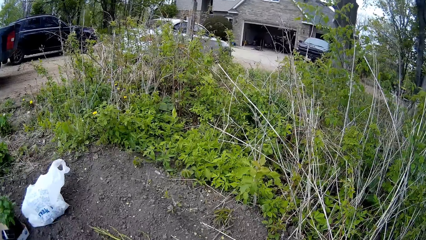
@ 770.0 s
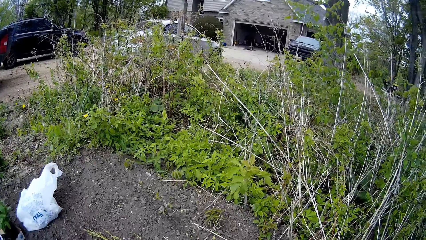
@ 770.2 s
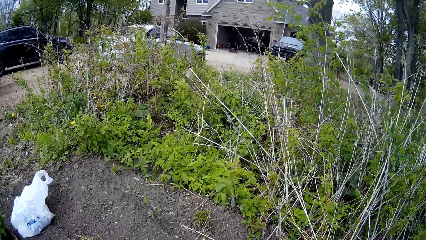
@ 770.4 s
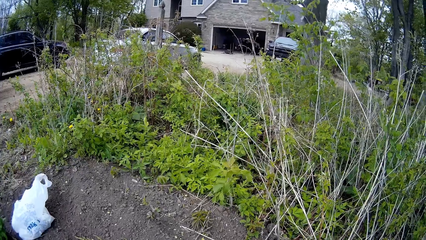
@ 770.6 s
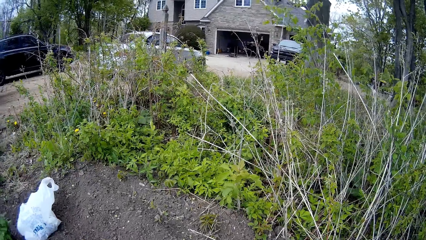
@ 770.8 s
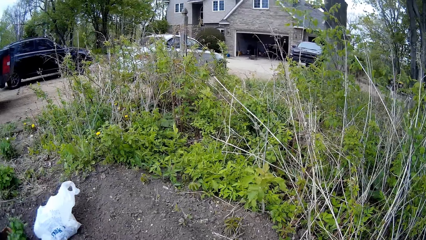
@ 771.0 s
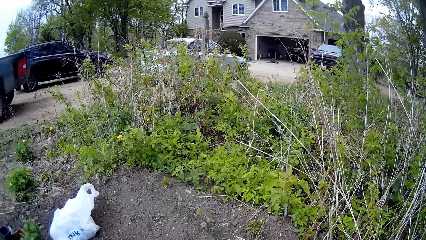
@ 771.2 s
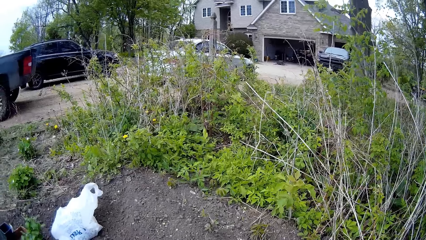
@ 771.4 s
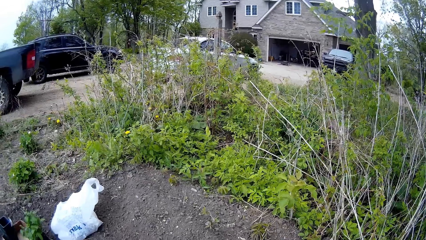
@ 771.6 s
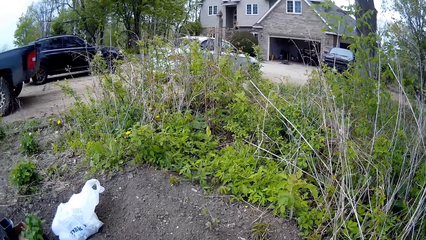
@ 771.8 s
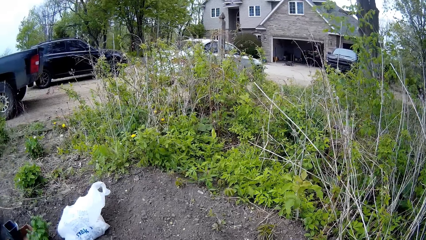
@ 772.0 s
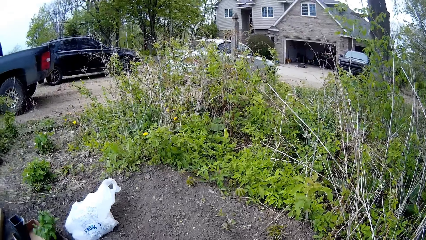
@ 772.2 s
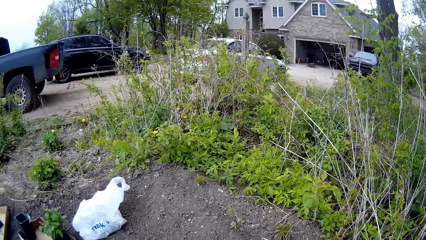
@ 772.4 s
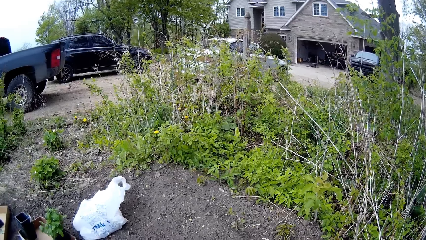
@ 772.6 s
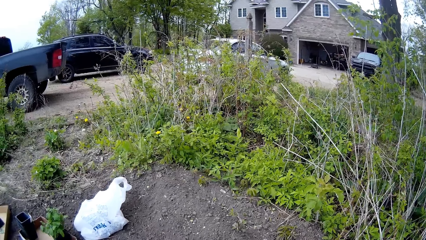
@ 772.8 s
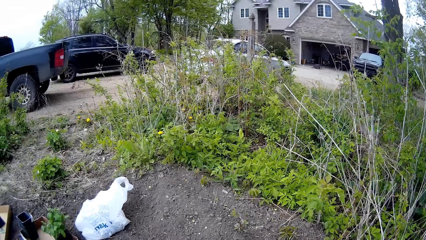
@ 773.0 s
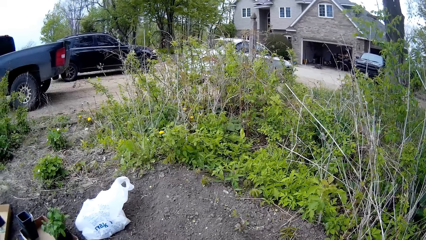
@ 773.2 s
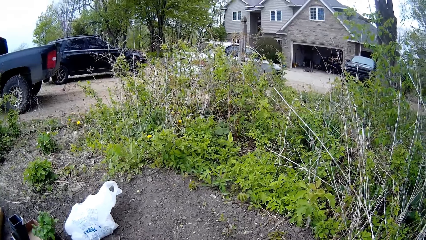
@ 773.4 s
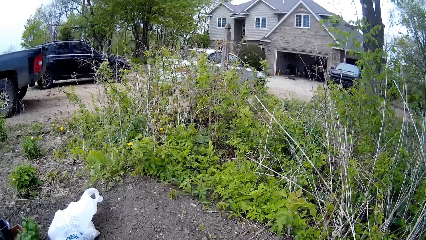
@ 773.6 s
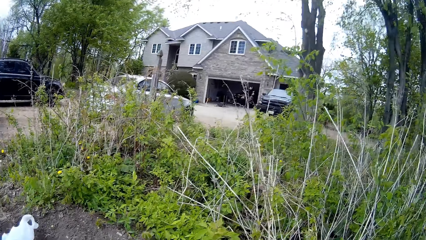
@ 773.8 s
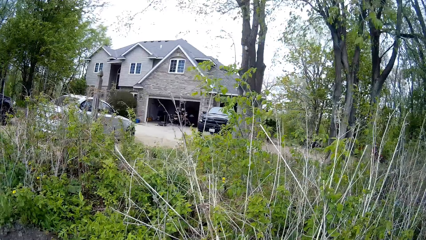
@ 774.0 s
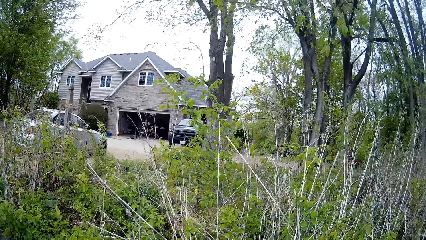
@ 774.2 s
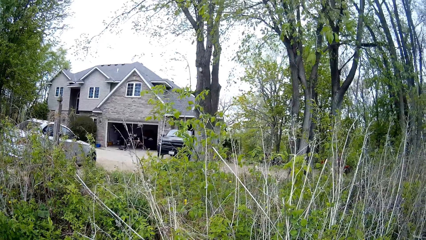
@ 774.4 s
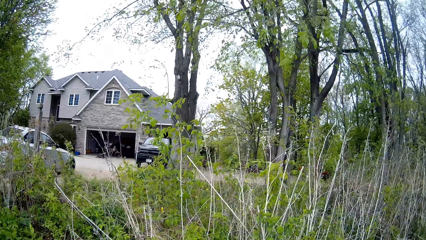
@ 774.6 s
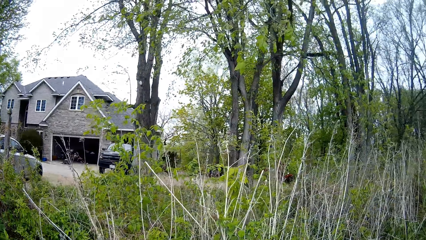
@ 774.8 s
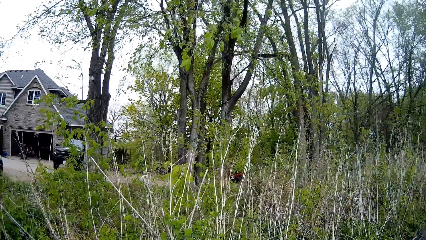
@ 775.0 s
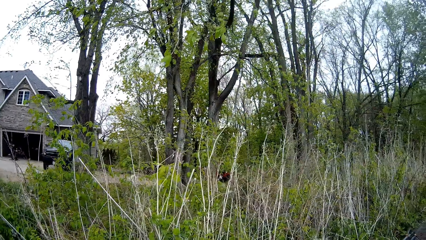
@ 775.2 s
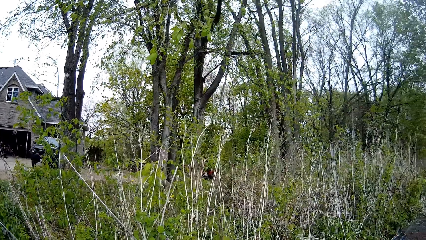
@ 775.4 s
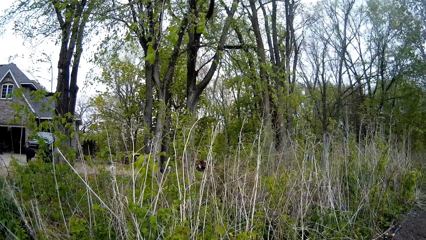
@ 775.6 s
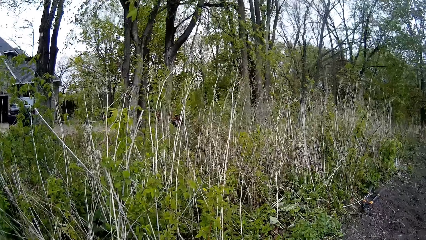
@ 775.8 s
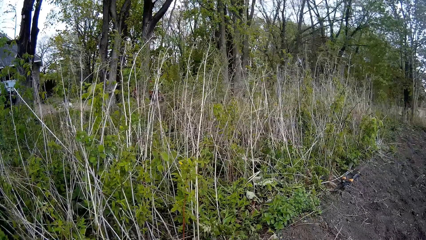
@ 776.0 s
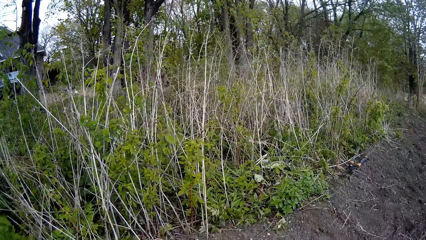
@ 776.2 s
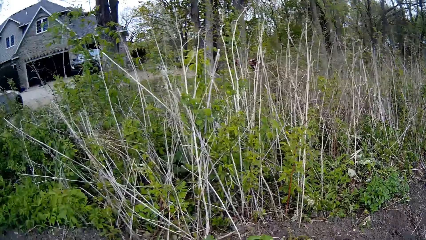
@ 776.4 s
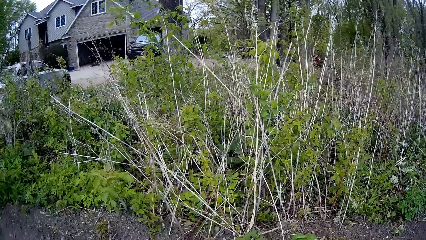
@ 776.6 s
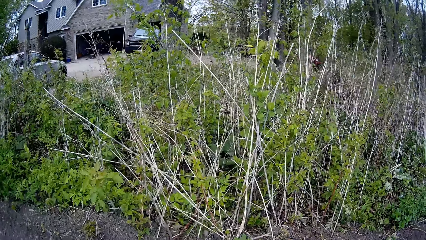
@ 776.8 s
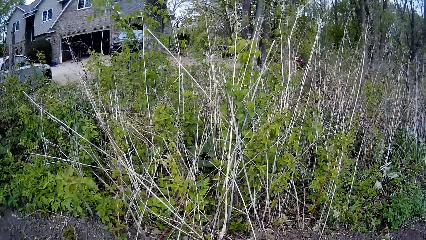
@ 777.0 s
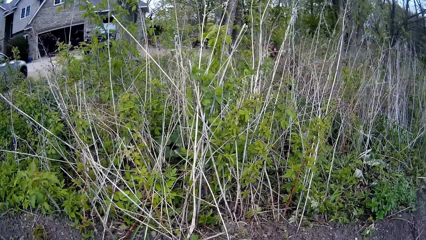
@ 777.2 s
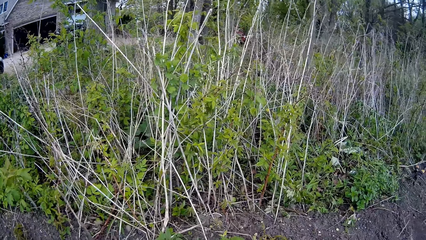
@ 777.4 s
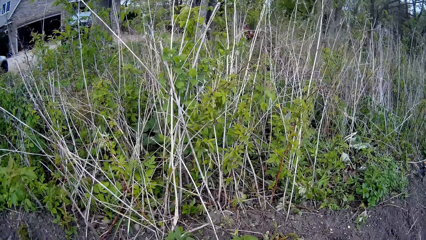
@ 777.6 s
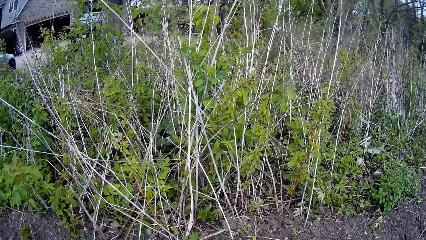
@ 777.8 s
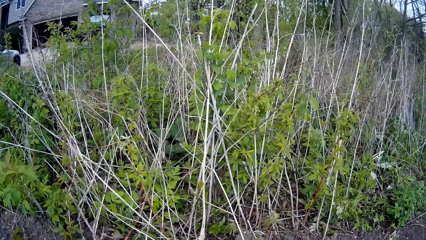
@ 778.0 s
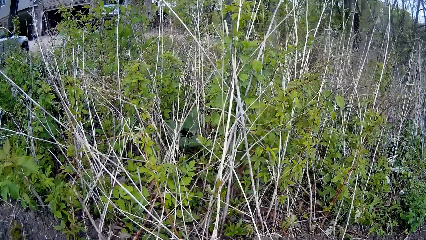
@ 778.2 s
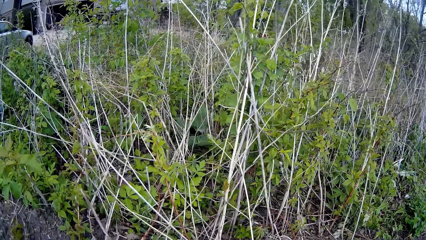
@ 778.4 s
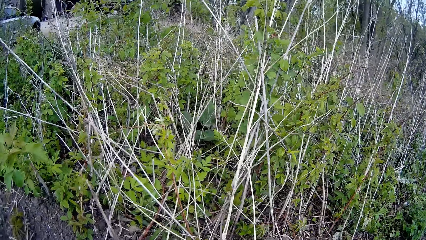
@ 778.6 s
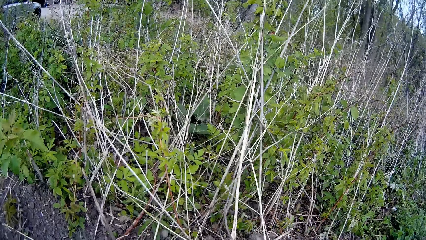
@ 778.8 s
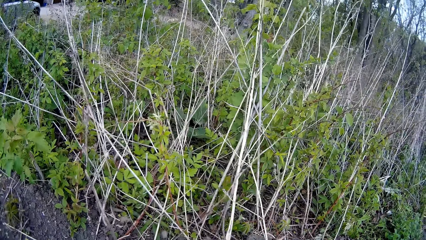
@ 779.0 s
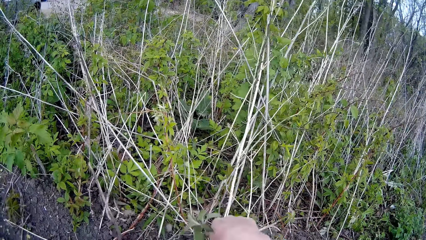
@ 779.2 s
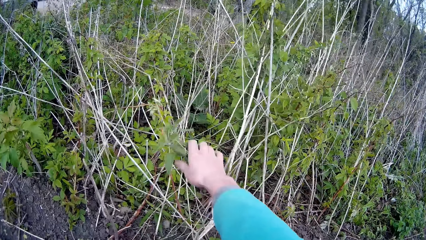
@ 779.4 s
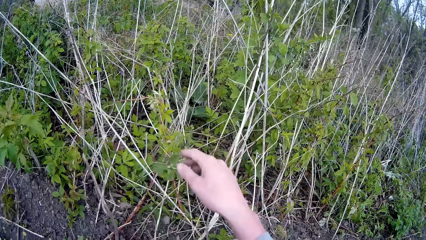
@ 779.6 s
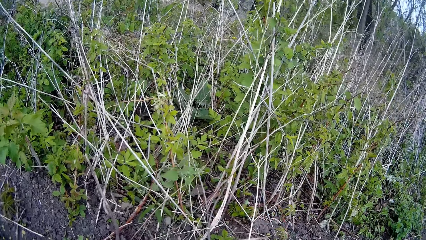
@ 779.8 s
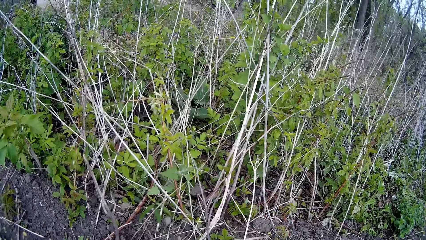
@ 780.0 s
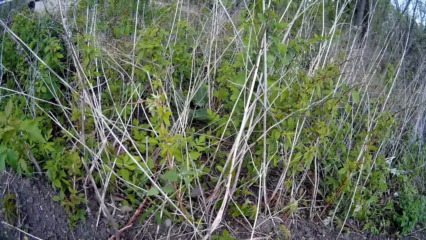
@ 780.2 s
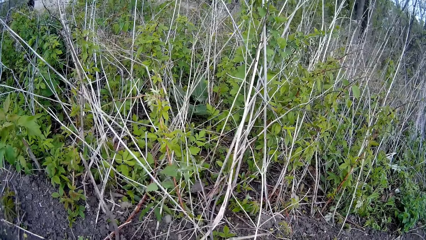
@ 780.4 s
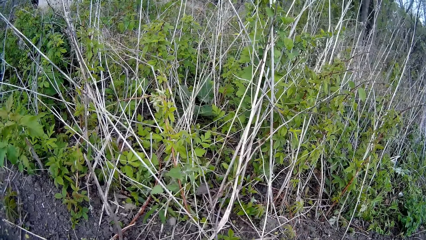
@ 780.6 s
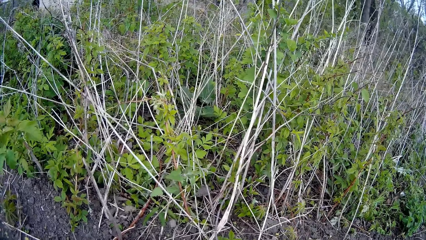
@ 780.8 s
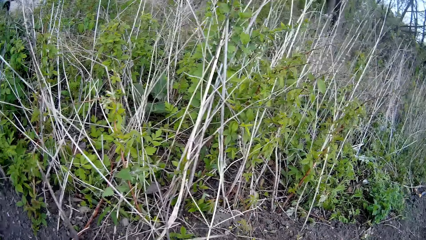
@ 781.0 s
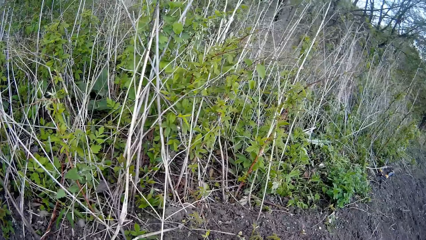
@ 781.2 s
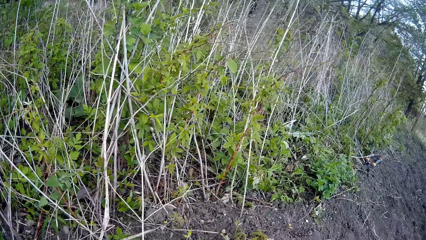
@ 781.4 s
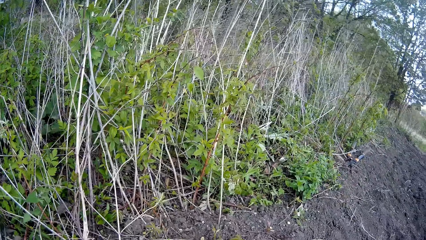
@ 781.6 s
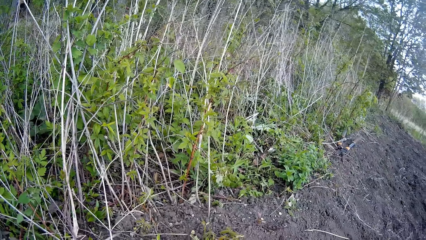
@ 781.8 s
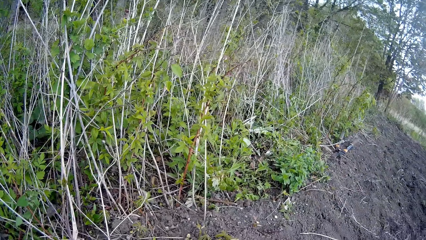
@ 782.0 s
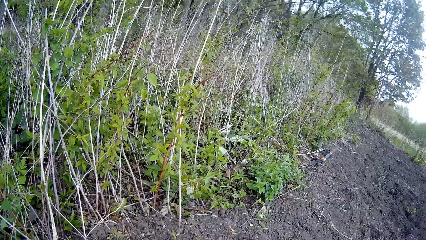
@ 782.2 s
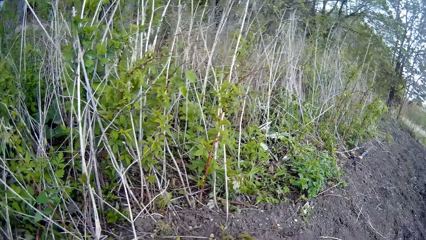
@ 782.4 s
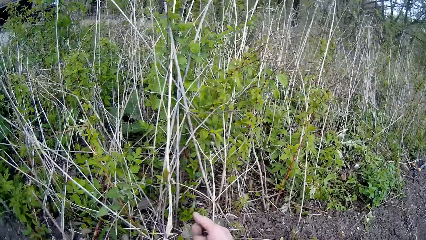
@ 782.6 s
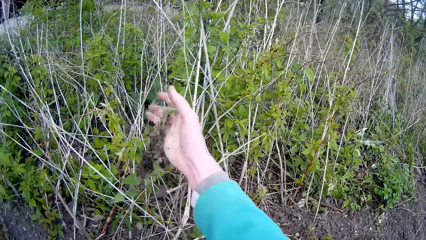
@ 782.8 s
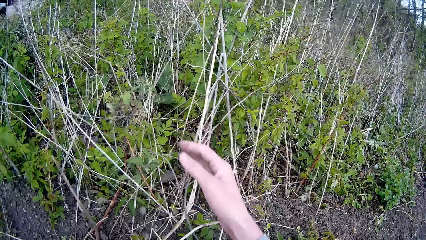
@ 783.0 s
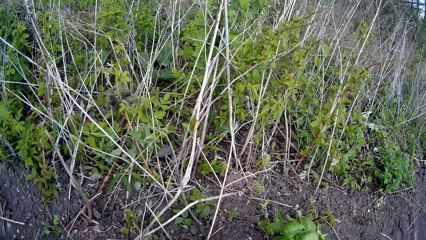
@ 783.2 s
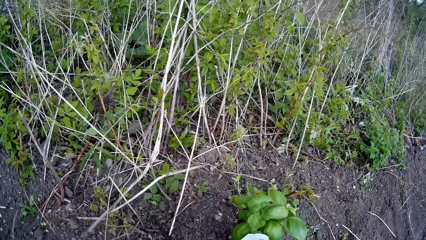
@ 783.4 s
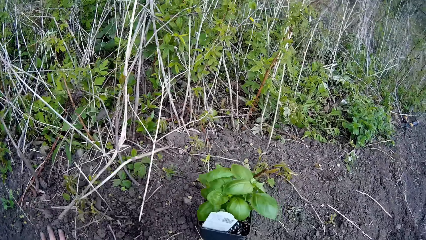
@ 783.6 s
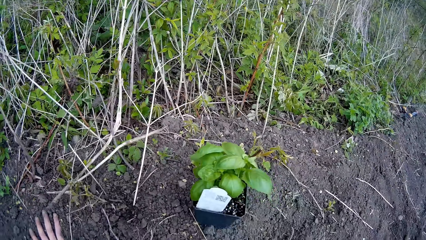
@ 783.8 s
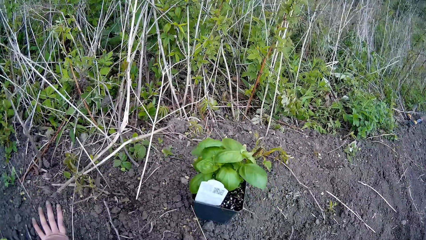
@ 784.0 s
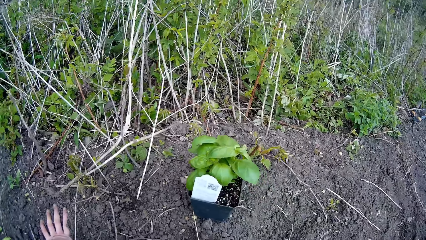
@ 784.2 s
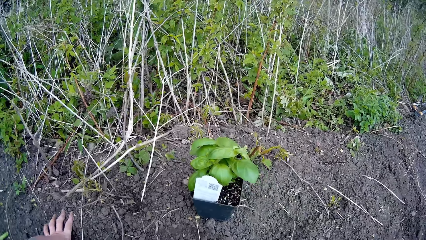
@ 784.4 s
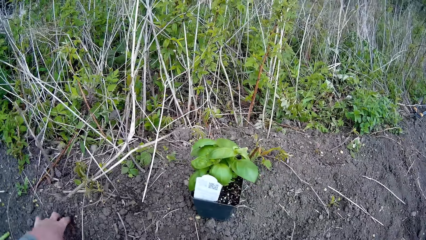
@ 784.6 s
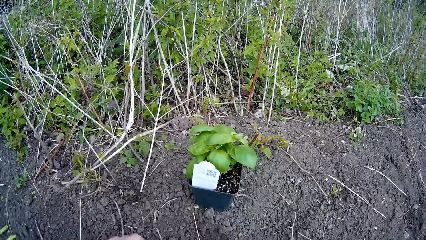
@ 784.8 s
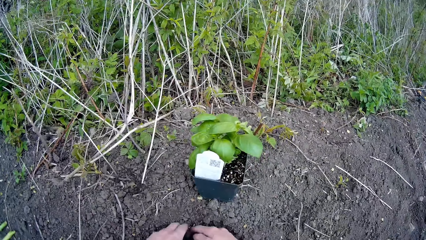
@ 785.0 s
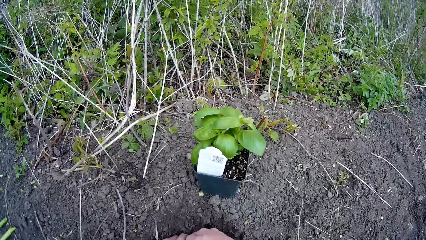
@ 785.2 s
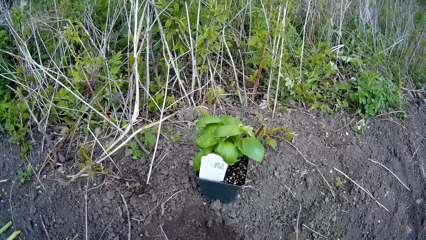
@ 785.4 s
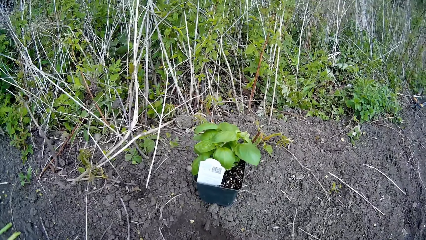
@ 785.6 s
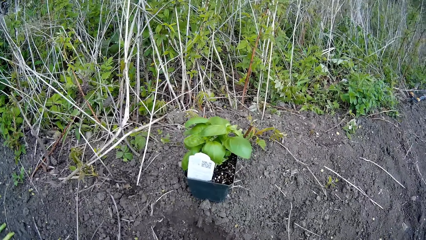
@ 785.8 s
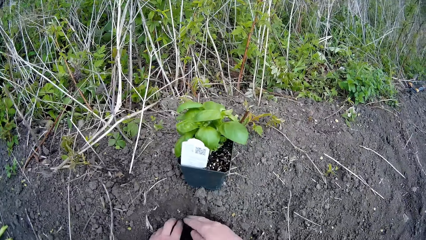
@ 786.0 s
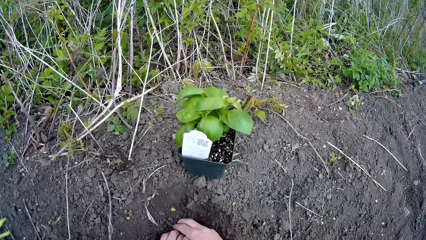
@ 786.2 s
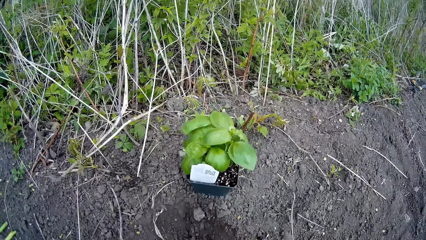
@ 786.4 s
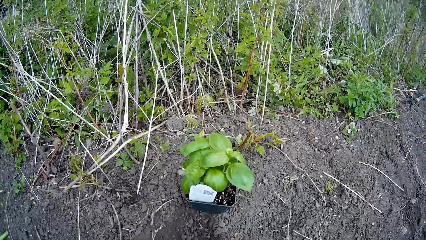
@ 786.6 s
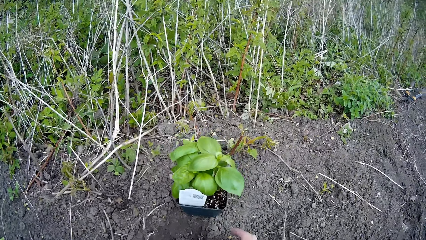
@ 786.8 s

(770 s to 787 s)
The camera wearer throws weed with her right hand into the bush. She throws weed with her right hand into the bush again. She shifts the sand on the ground with her right hand. She digs the ground with both hands. She picks soil and gathers the soil with both hands.
